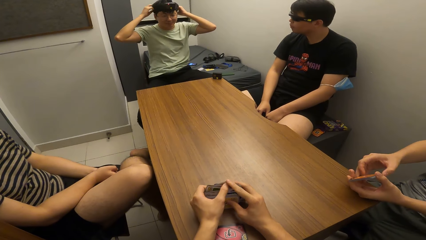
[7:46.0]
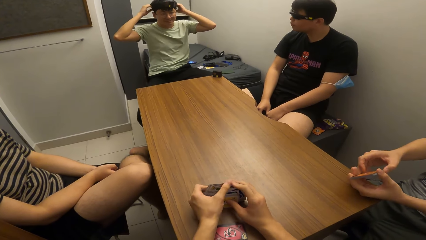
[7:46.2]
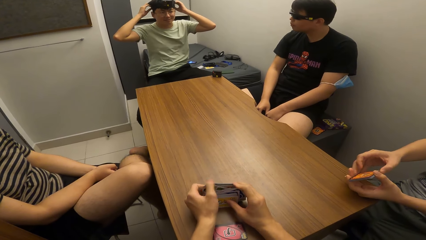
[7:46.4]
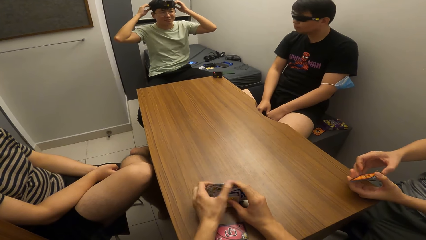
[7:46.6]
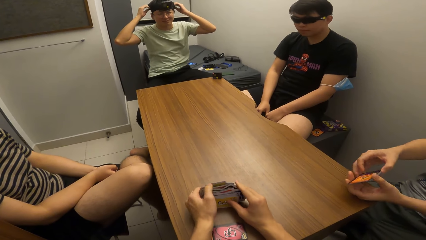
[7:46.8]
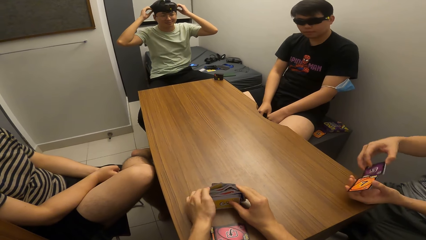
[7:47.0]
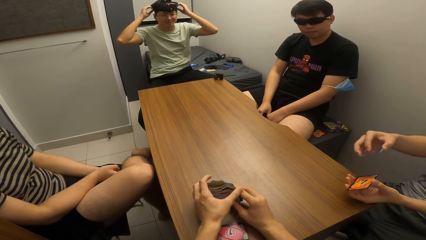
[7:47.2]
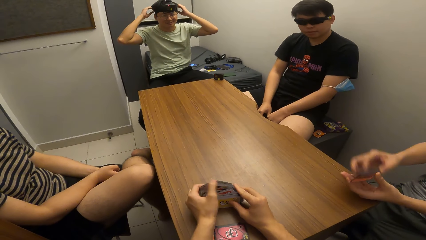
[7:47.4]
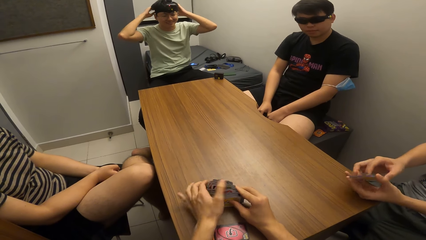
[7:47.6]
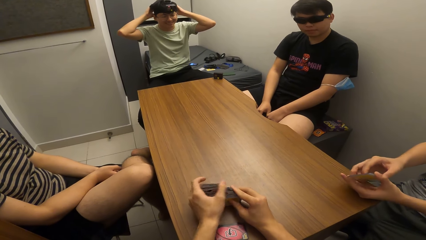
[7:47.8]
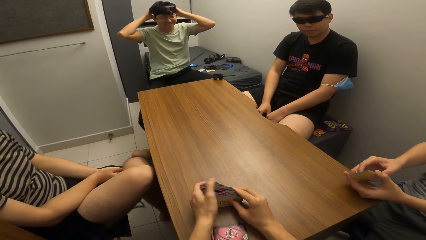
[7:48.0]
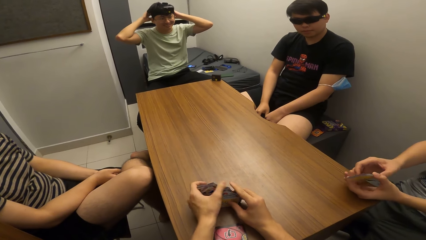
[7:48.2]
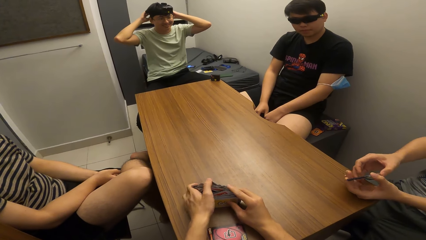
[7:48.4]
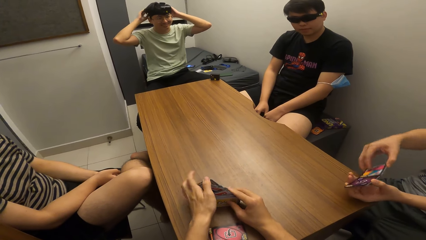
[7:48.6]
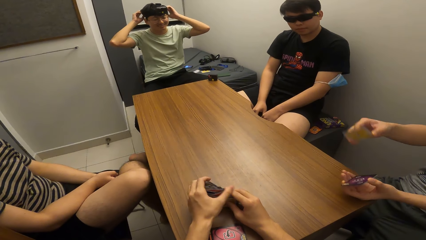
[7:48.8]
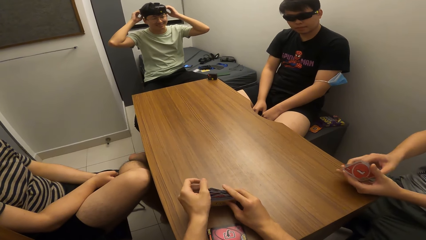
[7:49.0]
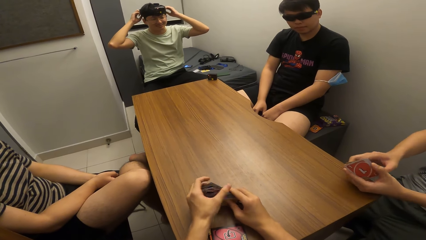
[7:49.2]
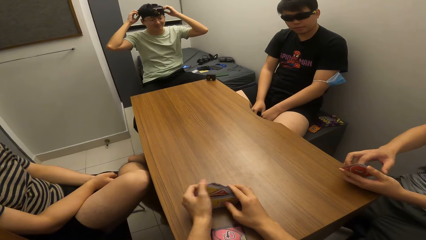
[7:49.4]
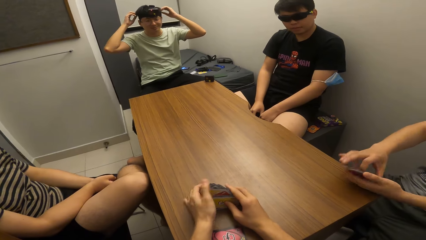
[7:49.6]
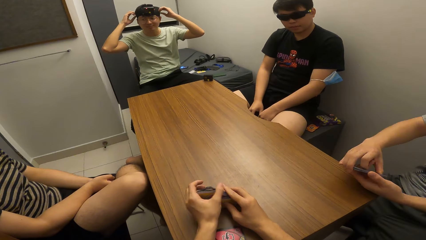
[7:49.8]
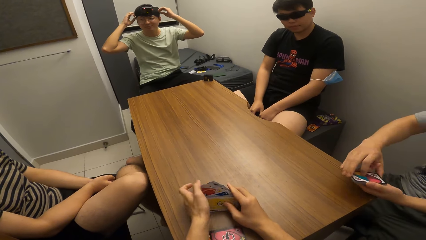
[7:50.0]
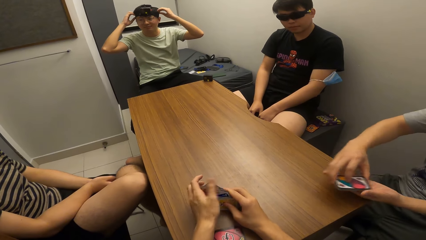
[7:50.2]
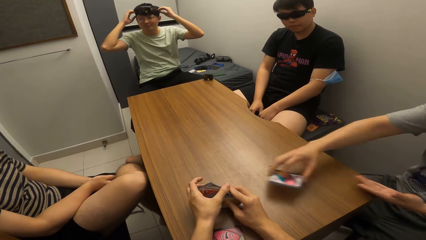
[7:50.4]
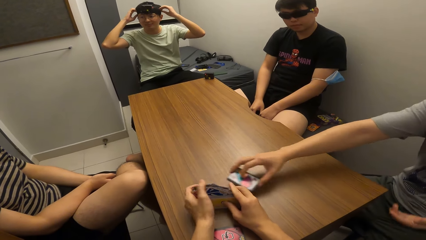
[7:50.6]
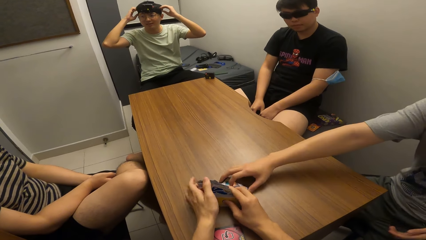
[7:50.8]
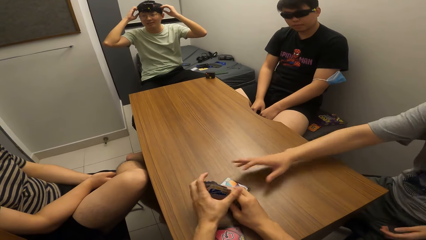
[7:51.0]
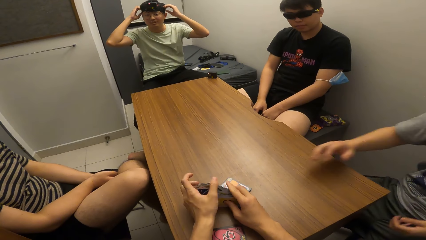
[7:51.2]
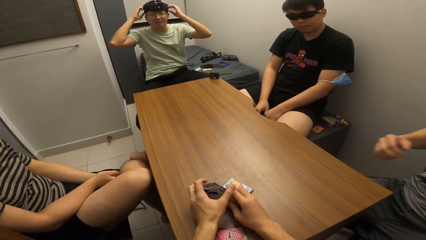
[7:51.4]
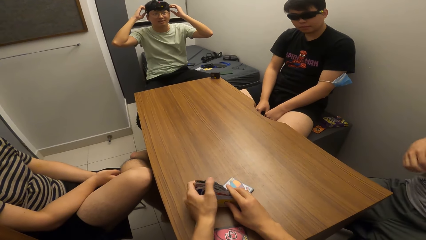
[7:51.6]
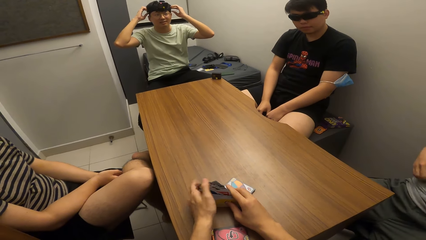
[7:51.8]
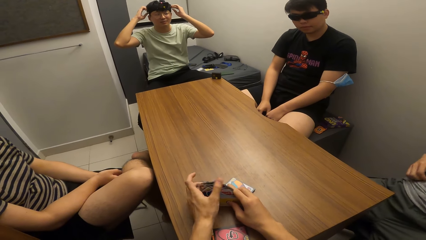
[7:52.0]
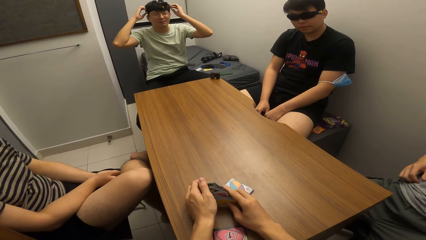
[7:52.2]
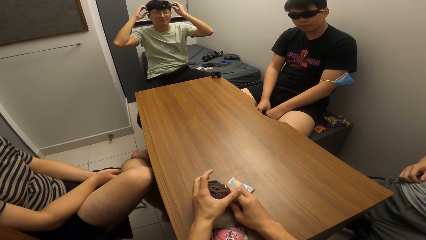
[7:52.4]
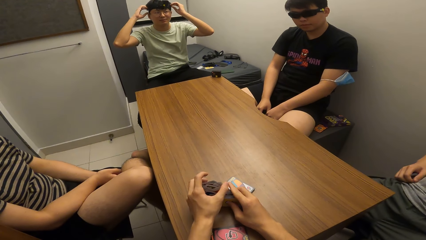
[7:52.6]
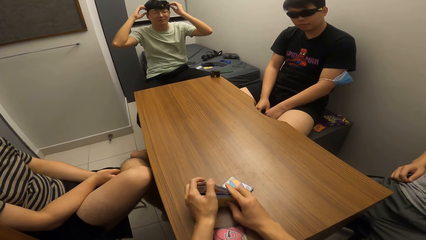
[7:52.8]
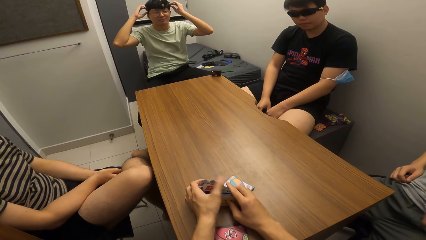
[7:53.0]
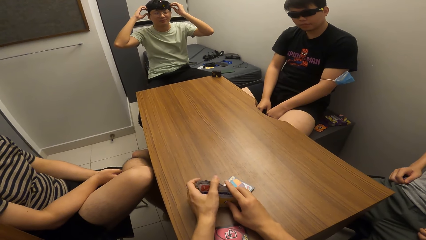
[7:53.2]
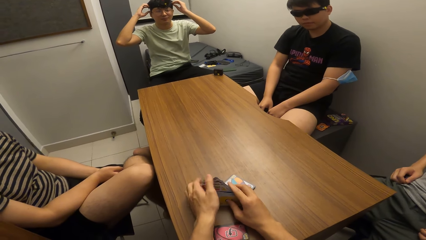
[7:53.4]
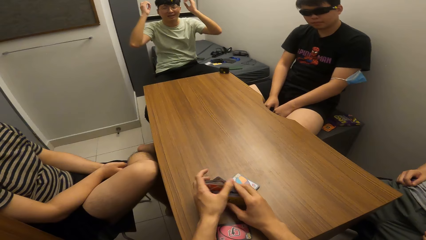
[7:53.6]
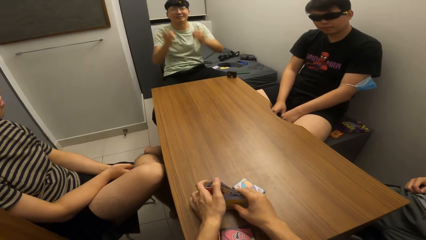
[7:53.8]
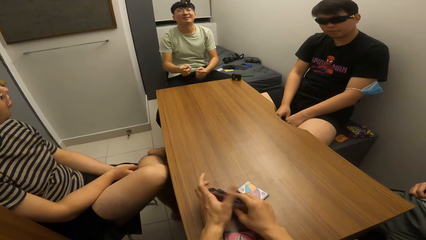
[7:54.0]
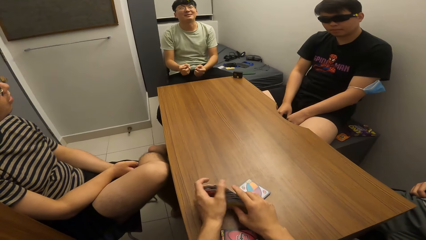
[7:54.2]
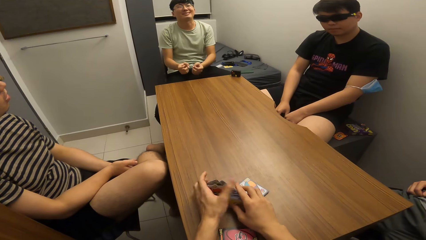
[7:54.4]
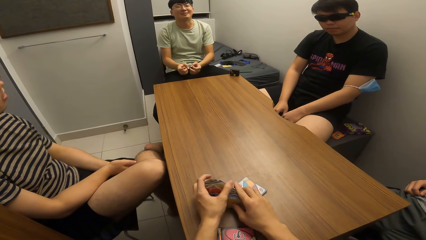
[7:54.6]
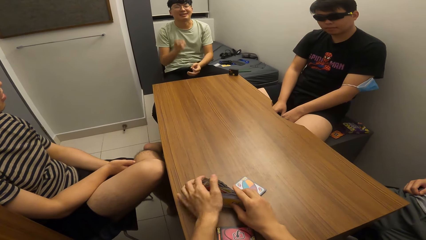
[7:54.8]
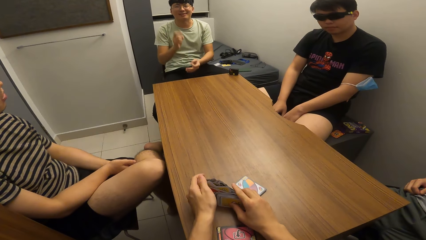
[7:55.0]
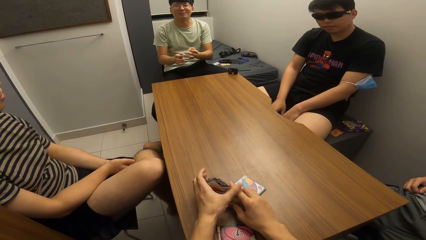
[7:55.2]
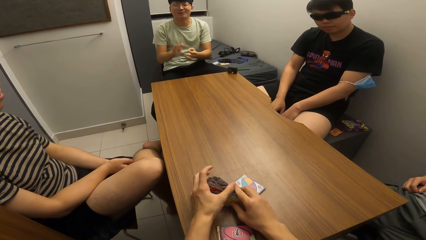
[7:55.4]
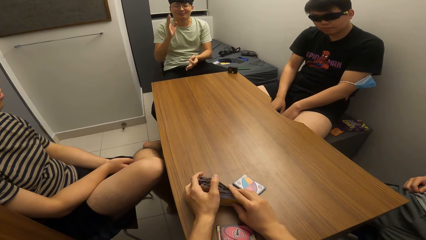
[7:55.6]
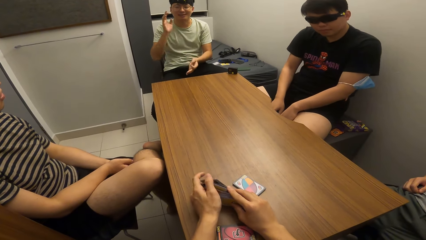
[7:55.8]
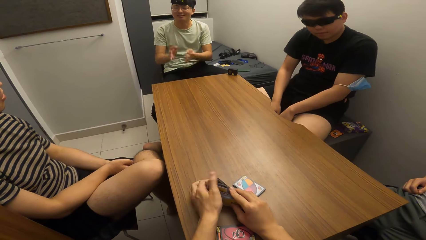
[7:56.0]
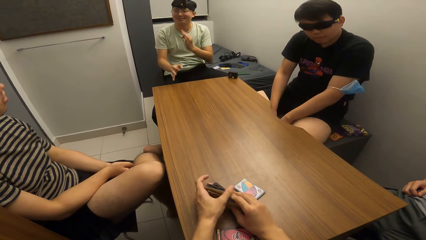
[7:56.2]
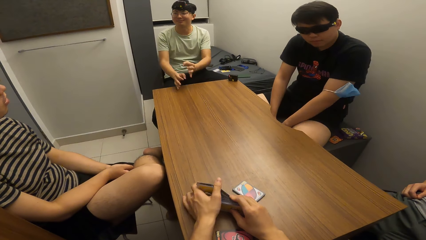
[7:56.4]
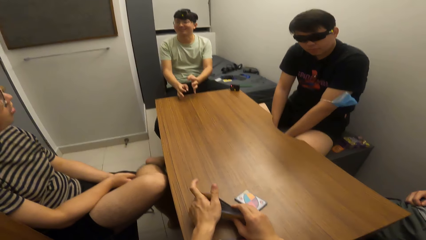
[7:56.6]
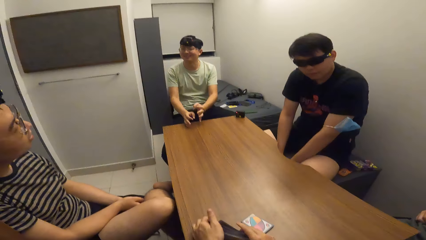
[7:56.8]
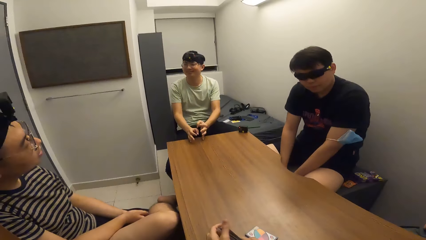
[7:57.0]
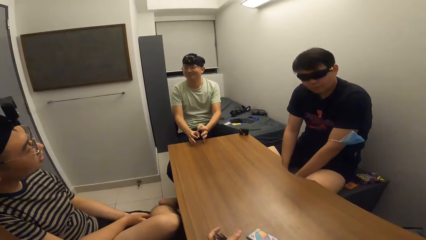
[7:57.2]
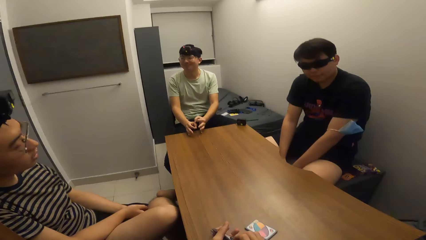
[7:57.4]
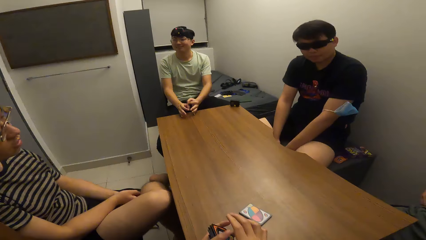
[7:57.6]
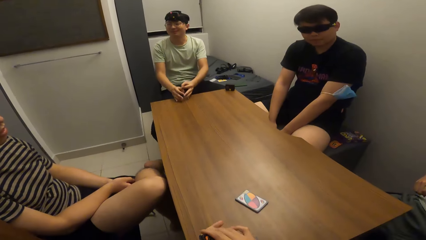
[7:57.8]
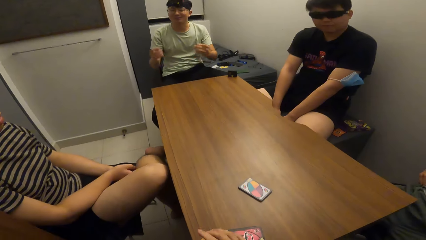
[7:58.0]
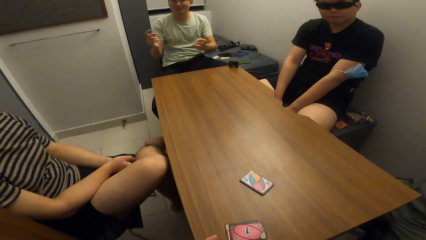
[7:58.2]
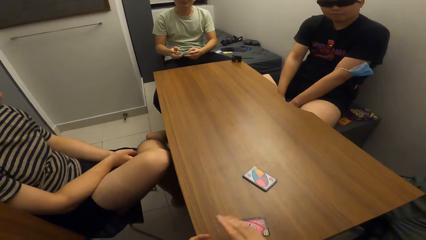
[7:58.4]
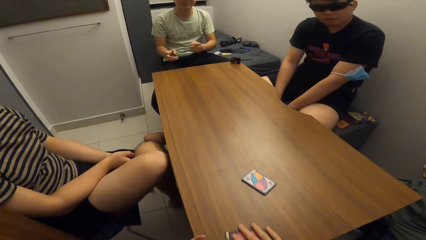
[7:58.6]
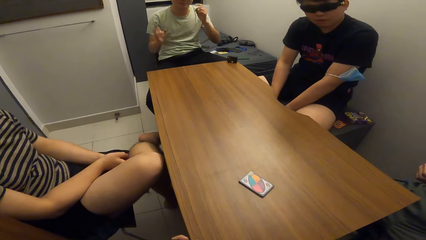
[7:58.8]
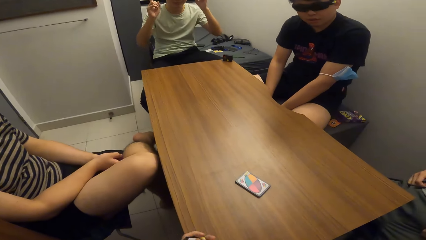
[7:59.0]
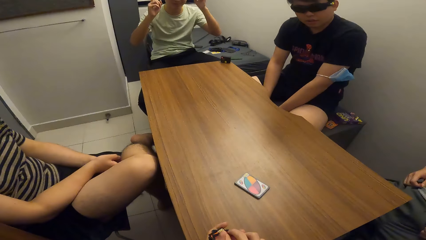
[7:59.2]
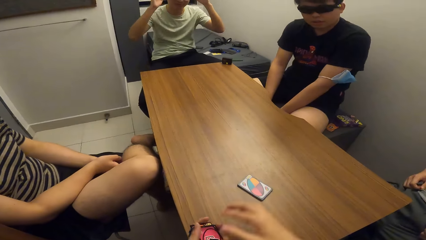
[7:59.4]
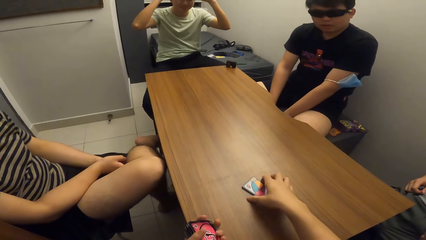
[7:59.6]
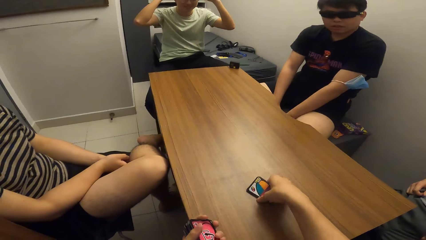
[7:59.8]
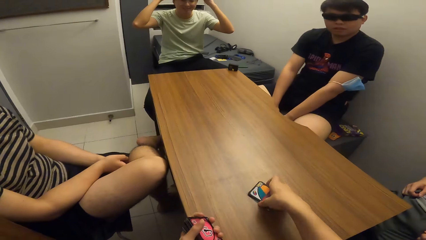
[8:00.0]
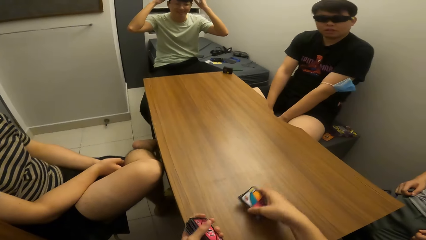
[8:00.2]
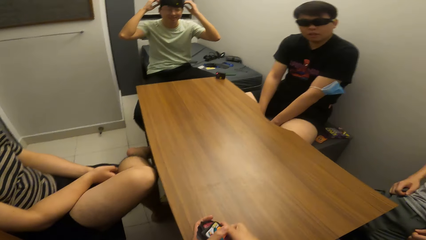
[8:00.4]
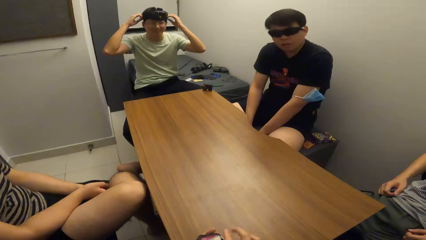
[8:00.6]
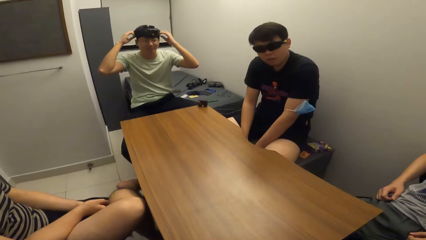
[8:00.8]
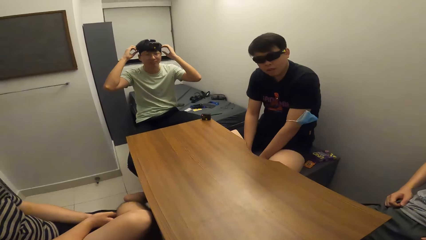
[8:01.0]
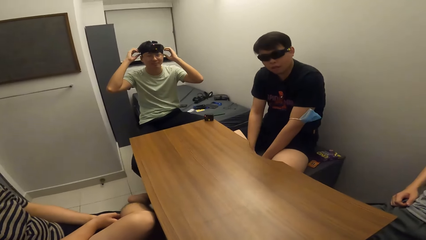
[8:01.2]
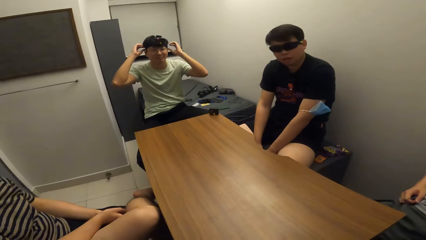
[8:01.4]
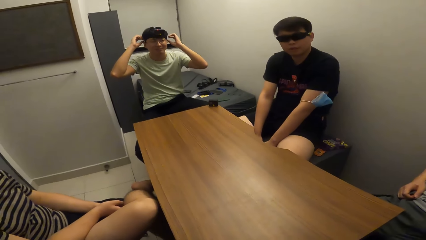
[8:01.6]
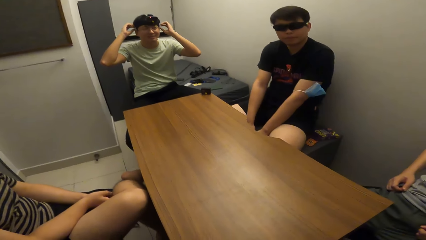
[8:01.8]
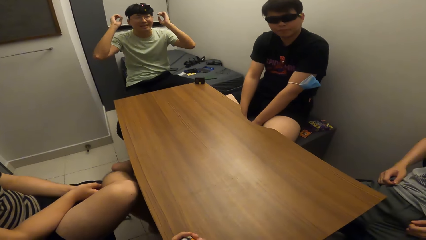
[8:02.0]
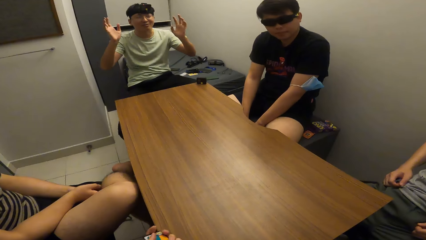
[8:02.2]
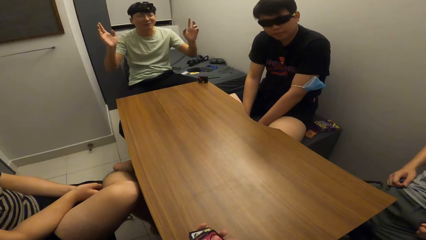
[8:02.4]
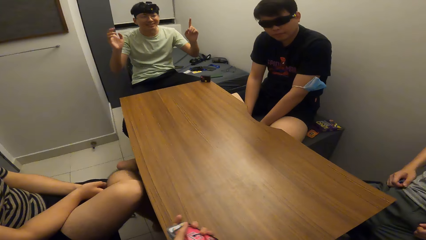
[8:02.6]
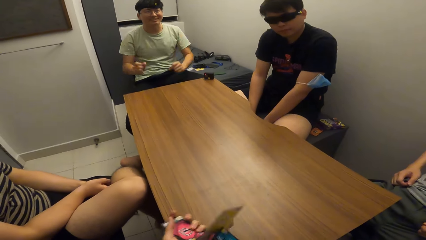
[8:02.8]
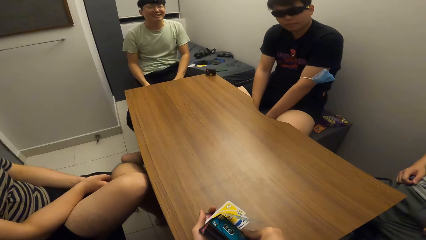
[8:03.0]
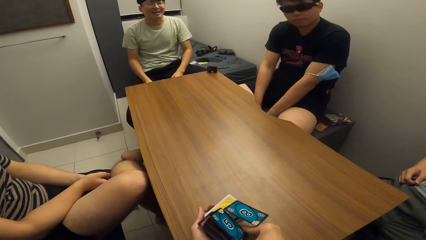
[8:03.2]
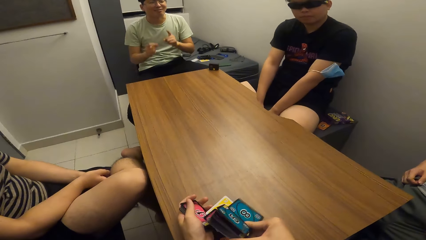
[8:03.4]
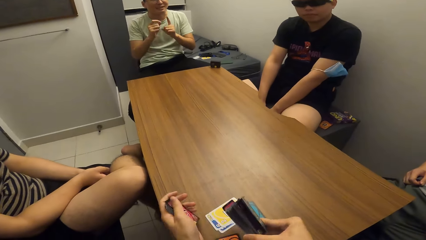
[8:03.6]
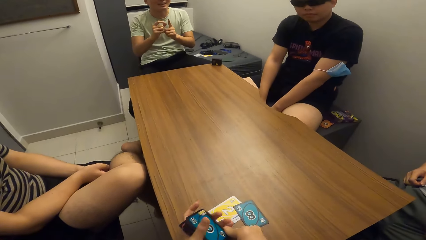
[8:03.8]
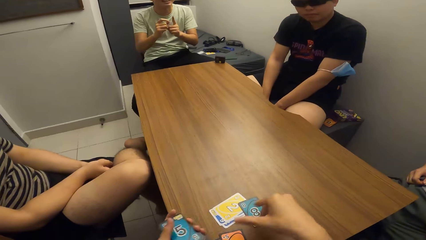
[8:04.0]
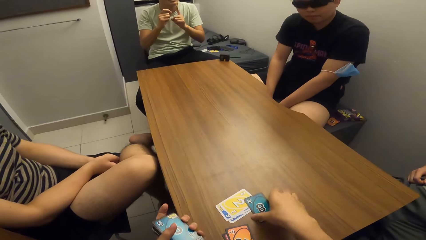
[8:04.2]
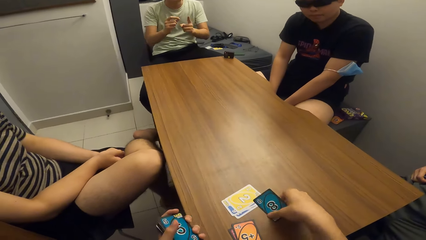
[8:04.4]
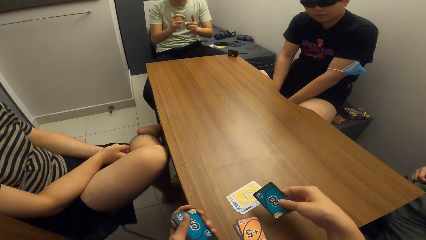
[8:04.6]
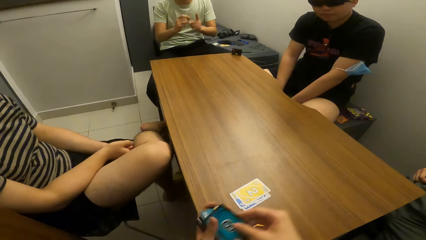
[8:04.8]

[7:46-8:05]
A man shuffles cards. The man drops the card deck on the table with his right hand. Another man raises both hands. The camera wearer picks up the card deck on the table with his right hand. He shuffles the playing cards with both hands.
